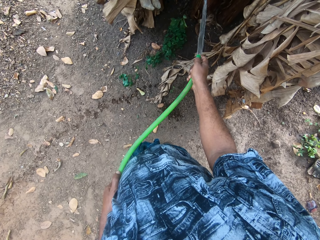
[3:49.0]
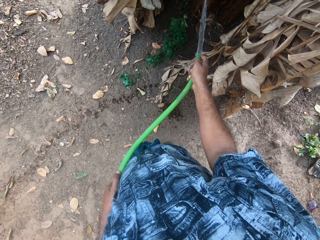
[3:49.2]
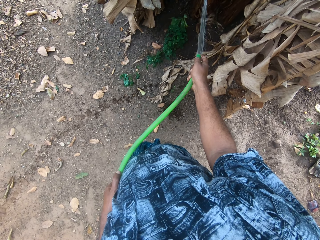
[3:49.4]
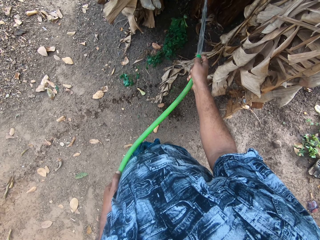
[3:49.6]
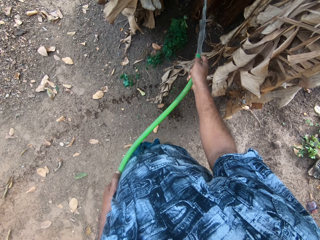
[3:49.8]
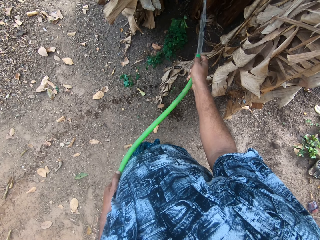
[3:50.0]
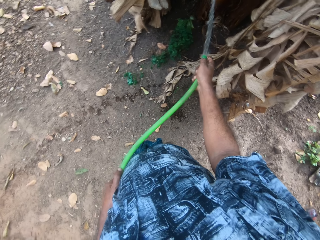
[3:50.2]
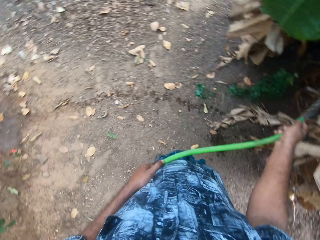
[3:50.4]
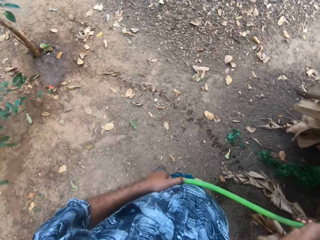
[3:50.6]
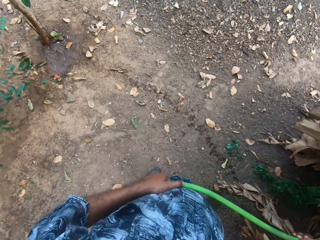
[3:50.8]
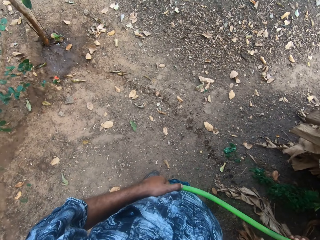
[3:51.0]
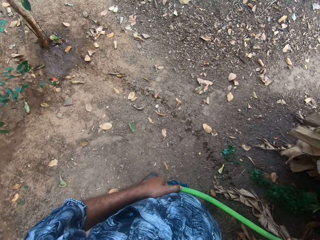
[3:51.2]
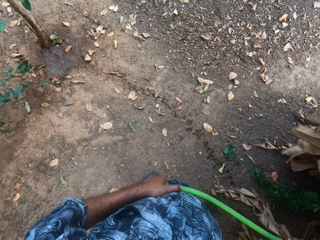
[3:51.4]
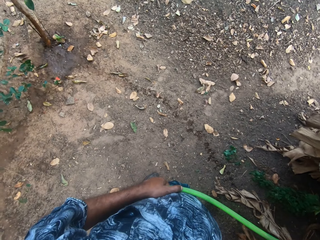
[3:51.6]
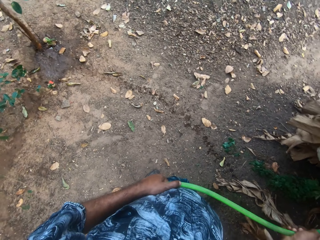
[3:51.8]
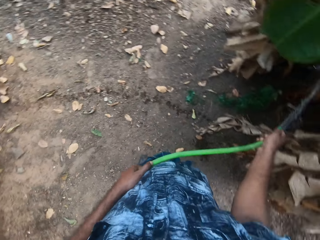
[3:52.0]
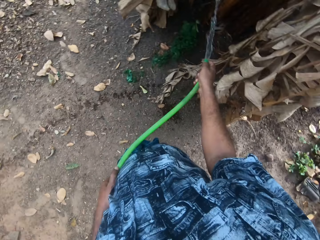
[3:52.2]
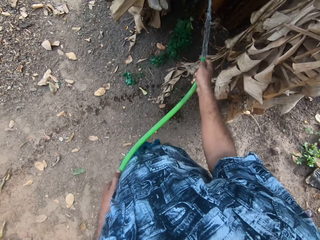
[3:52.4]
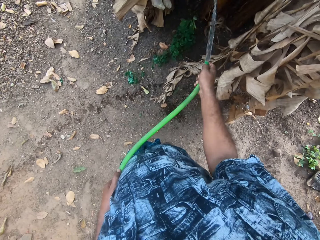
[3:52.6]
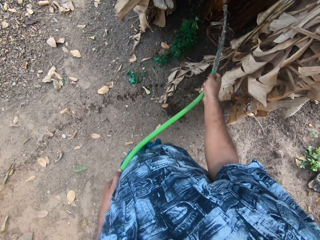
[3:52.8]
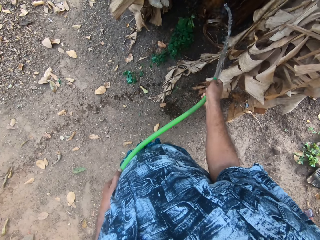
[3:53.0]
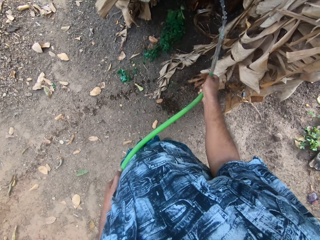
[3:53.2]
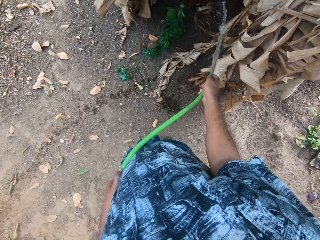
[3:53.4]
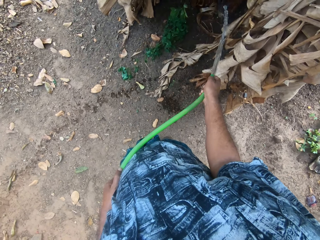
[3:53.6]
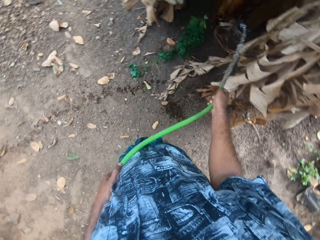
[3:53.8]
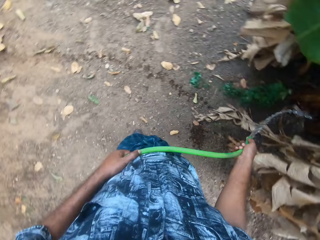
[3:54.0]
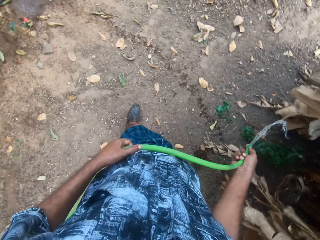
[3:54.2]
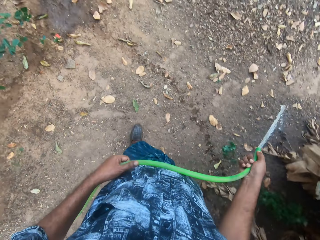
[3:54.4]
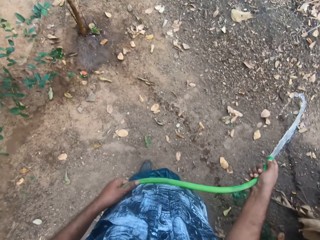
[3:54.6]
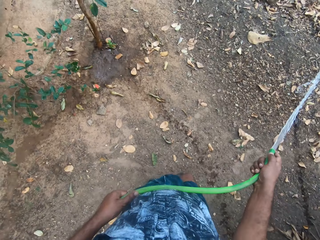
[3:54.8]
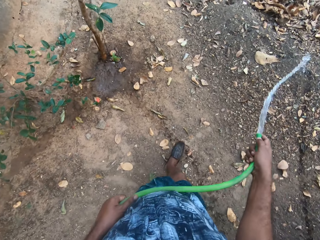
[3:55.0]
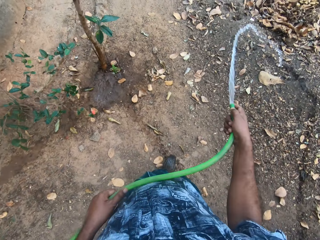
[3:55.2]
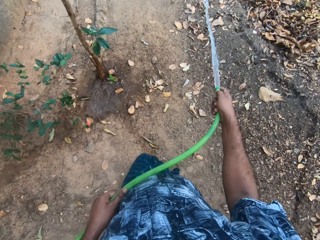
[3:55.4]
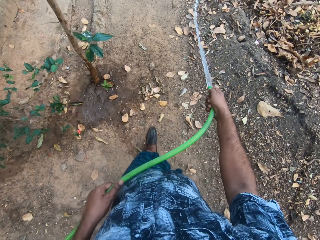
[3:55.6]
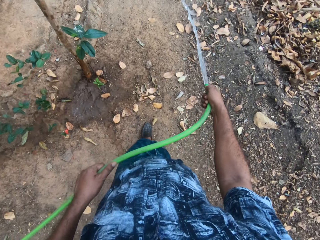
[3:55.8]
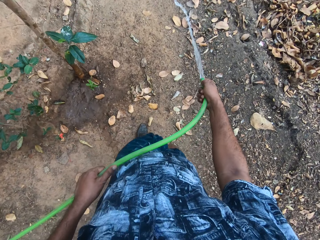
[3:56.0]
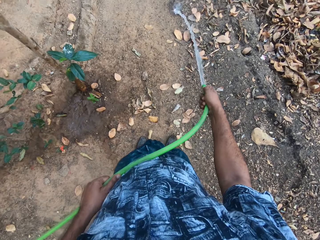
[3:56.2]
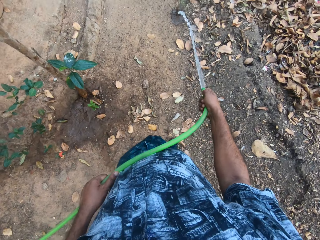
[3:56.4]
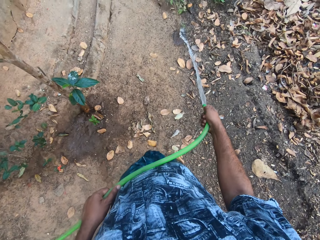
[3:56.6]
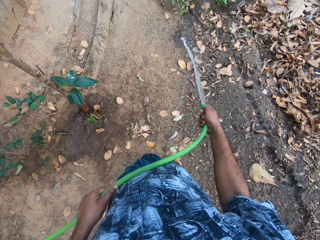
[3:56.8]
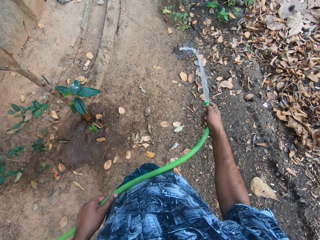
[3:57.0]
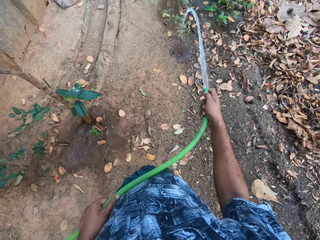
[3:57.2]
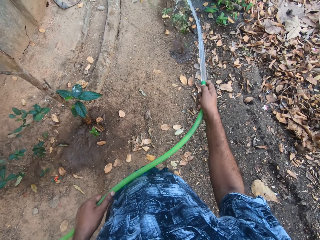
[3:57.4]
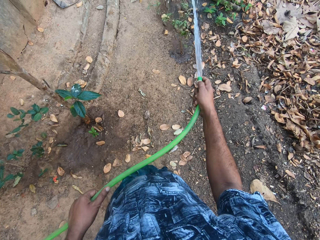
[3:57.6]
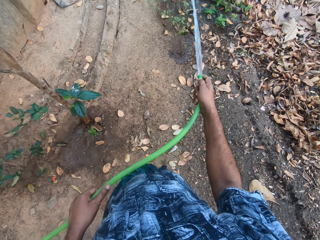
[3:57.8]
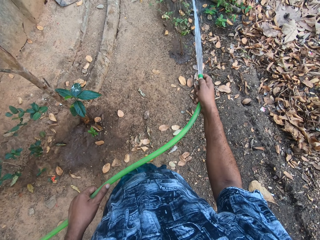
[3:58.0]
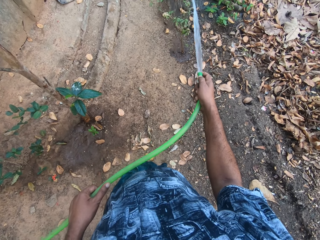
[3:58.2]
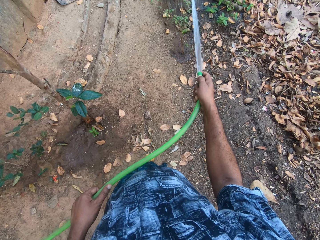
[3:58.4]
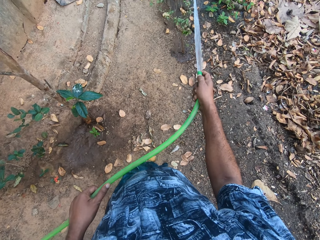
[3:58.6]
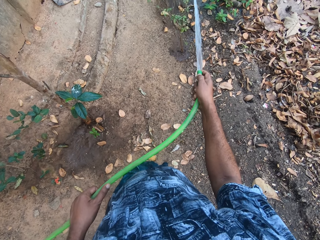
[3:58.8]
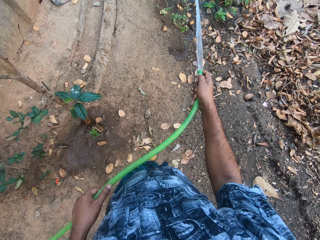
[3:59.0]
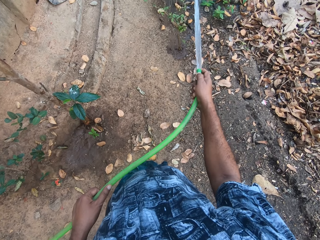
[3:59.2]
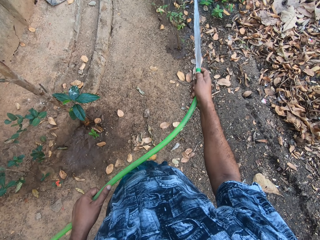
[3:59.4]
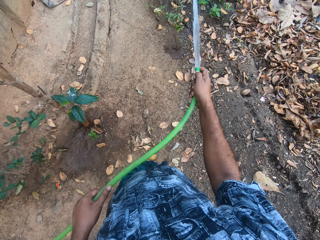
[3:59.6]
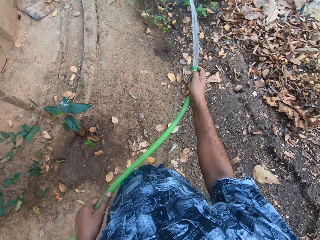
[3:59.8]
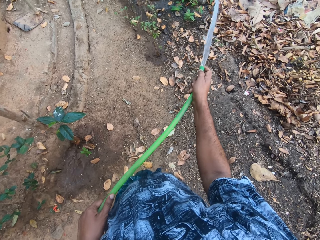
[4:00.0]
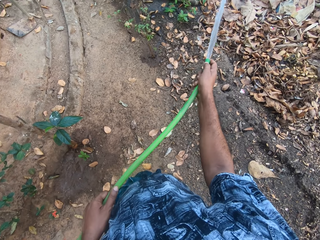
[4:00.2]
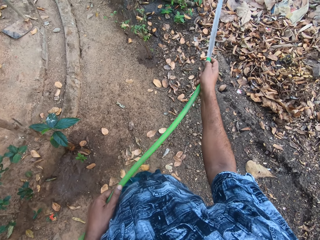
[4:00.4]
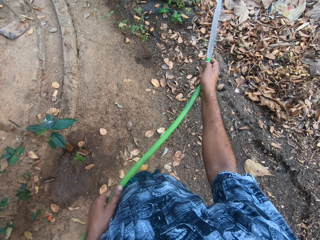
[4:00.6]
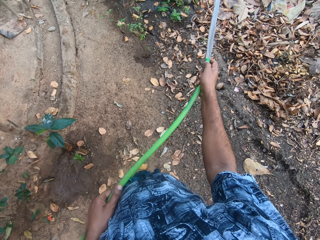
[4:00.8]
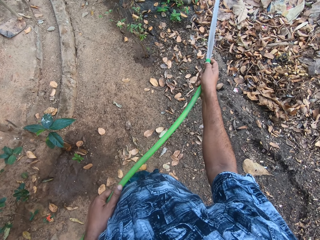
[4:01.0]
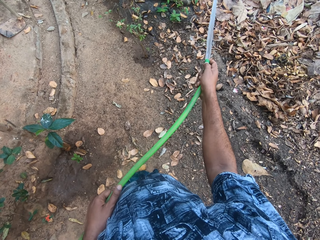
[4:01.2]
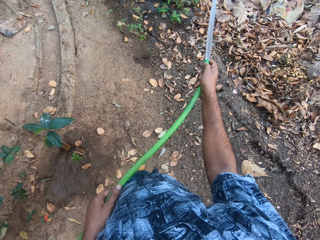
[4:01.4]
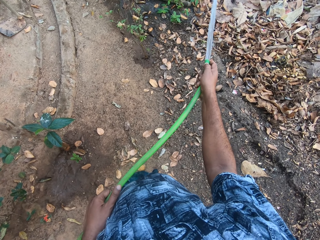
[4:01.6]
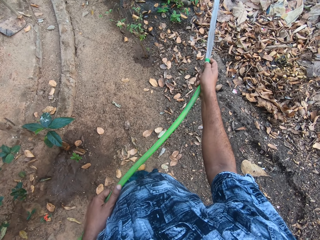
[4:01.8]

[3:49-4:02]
The camera wearer looks around. They water the plants. They turn around. They walk around the garden. They water the plants.

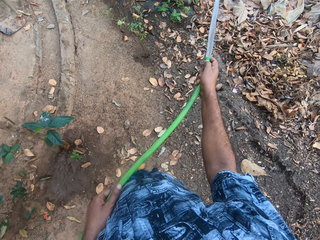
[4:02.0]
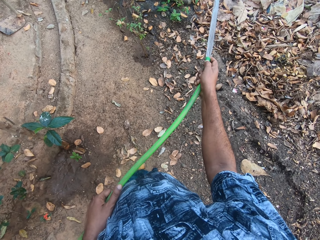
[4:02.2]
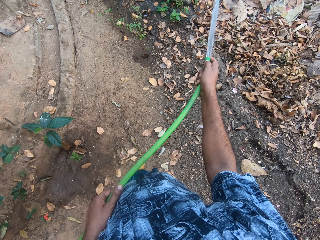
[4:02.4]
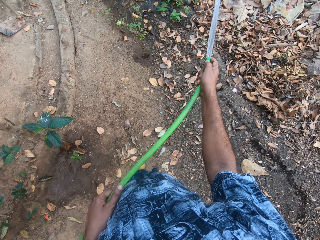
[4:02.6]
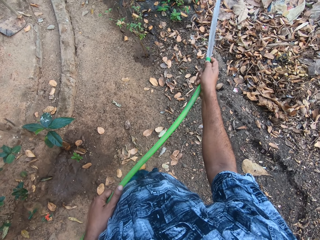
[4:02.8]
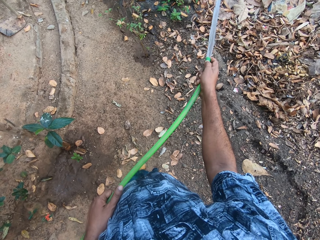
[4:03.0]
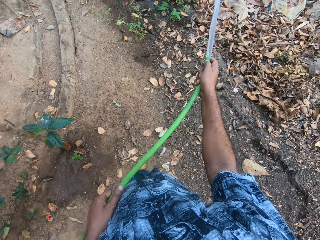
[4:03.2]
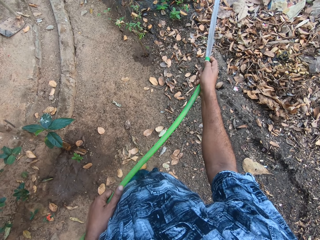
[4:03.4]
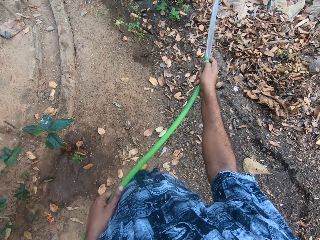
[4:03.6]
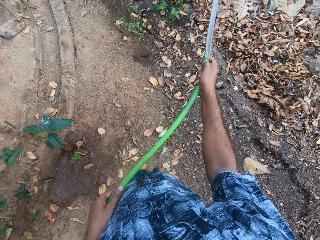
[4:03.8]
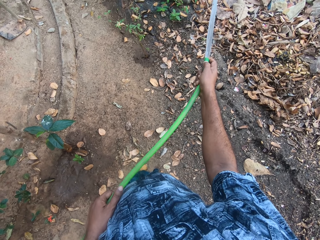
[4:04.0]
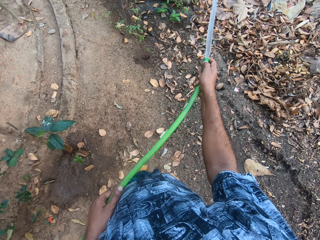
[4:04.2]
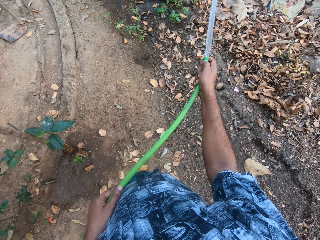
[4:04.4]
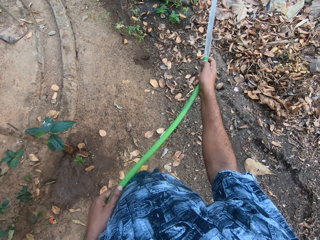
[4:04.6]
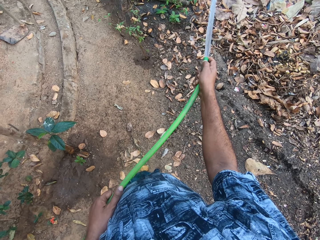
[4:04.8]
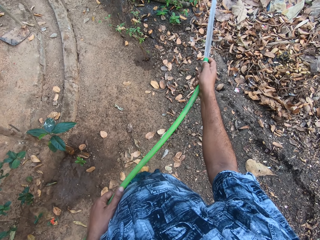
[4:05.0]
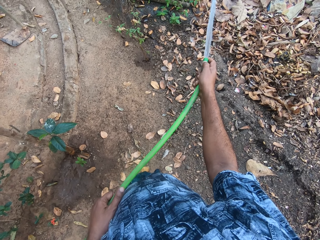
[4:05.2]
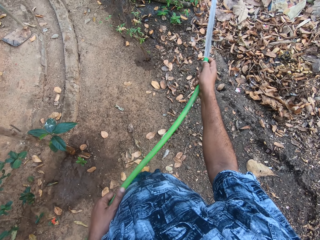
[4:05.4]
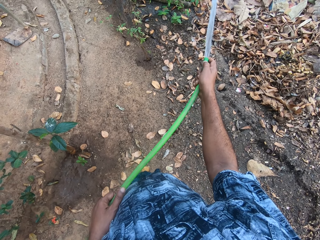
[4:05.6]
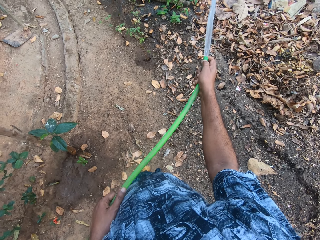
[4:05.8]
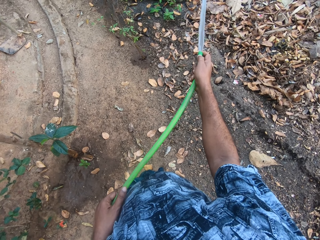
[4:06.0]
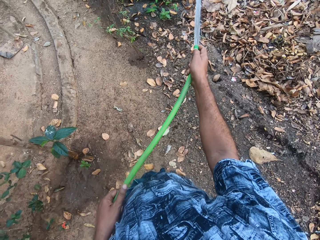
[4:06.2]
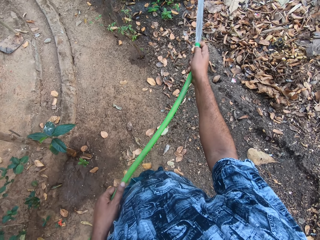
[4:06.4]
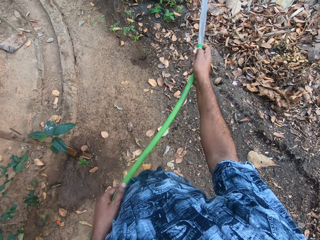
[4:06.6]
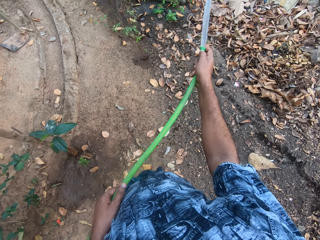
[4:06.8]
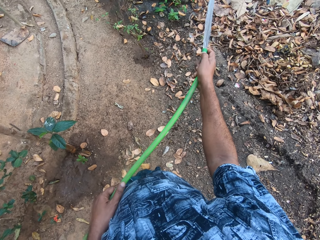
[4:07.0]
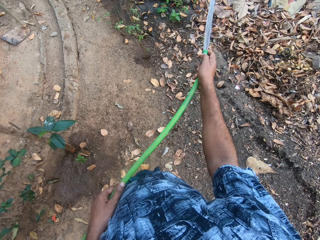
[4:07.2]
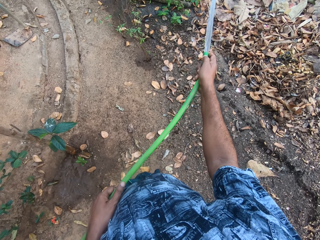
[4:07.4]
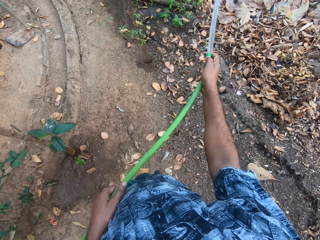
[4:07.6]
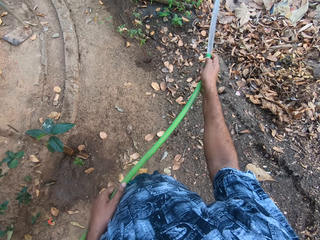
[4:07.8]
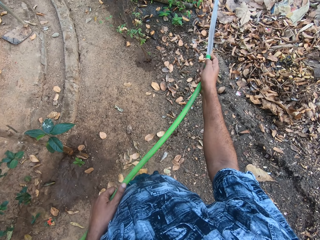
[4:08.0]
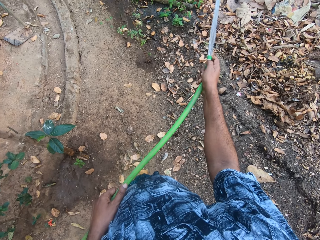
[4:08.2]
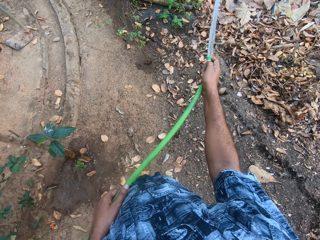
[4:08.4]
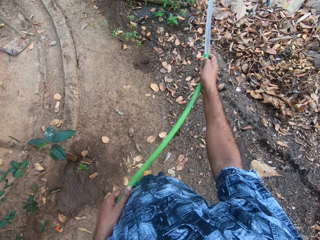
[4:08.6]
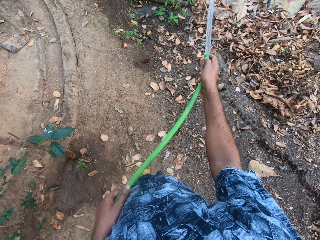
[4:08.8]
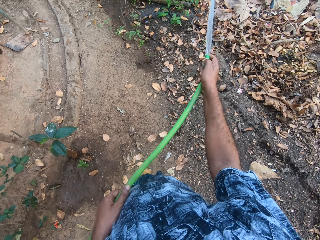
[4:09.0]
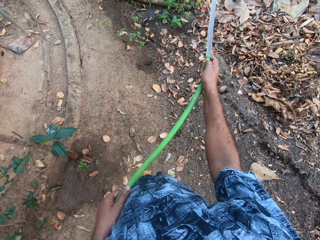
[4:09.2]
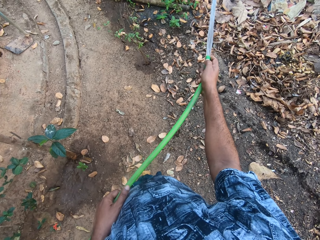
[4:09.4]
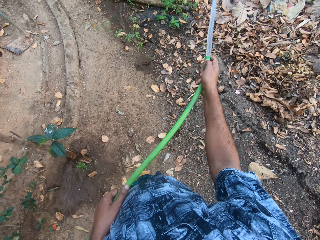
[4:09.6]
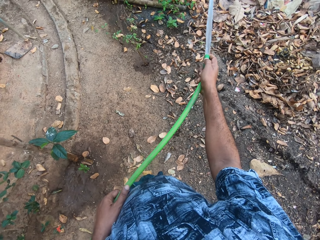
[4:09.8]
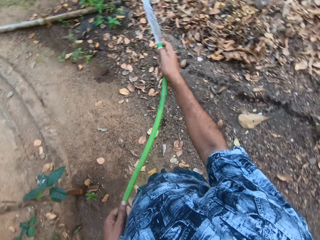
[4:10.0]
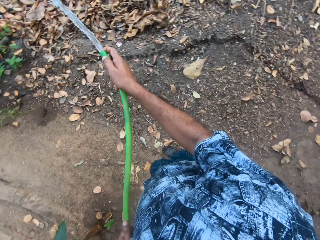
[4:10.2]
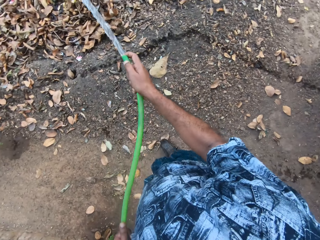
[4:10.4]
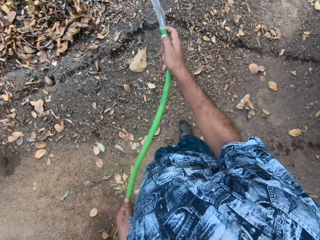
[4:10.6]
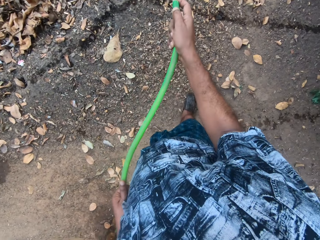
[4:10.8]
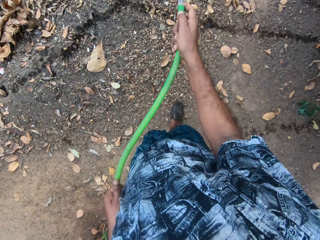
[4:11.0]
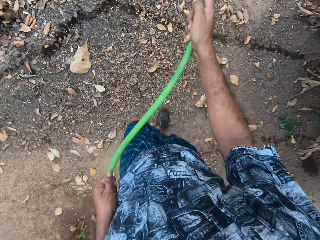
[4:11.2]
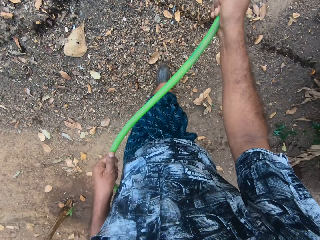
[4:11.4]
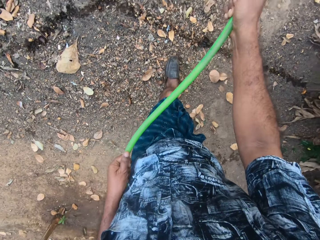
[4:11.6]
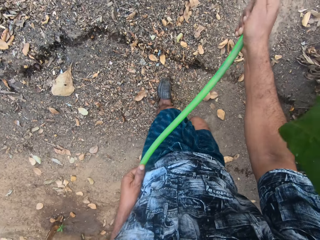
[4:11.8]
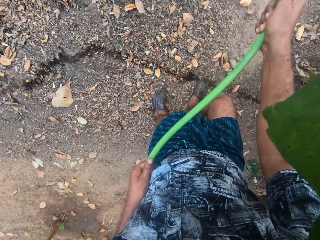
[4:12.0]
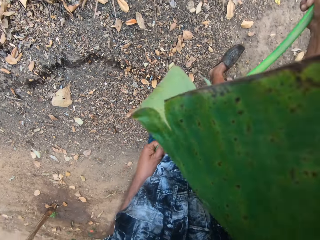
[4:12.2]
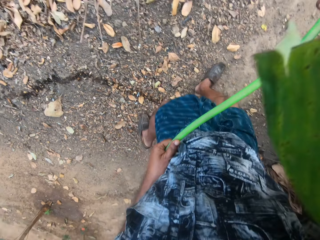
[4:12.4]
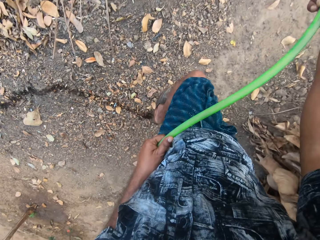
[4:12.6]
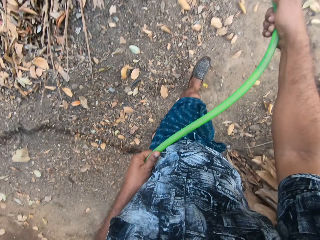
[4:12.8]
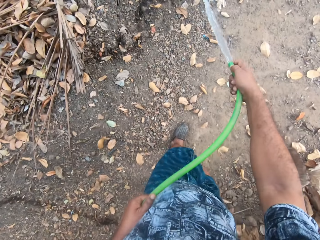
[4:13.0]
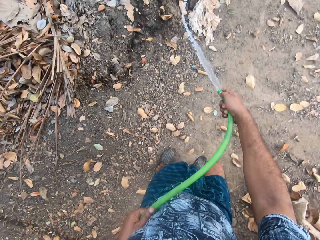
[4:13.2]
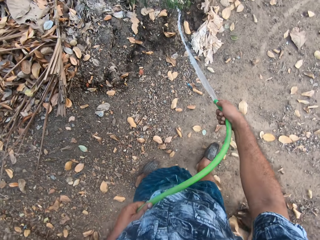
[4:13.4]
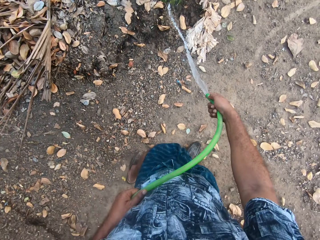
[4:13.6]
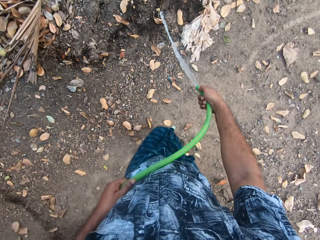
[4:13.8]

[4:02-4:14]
The camera wearer turns around. They walk around the garden.
